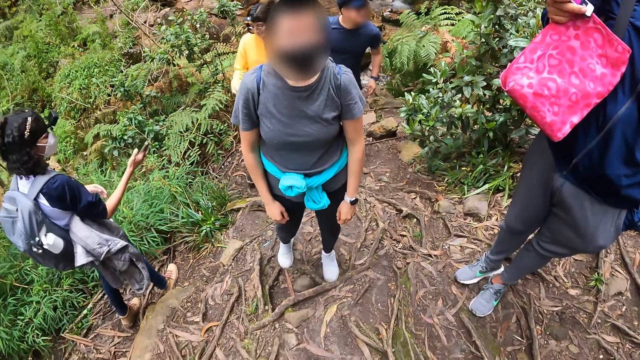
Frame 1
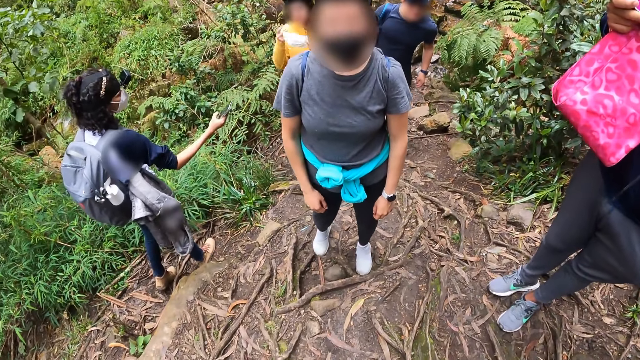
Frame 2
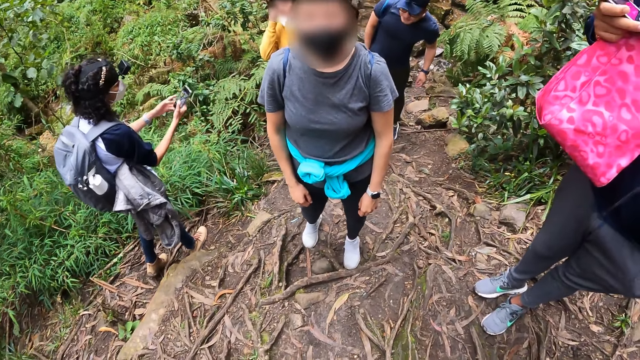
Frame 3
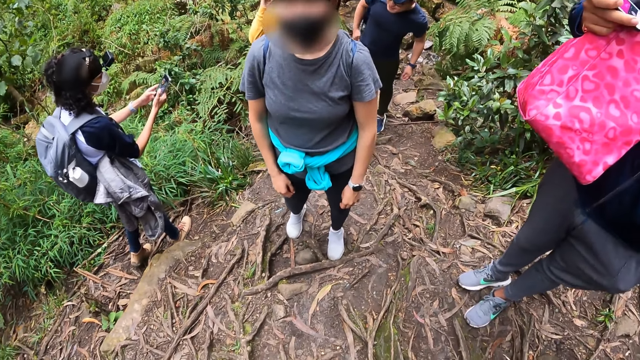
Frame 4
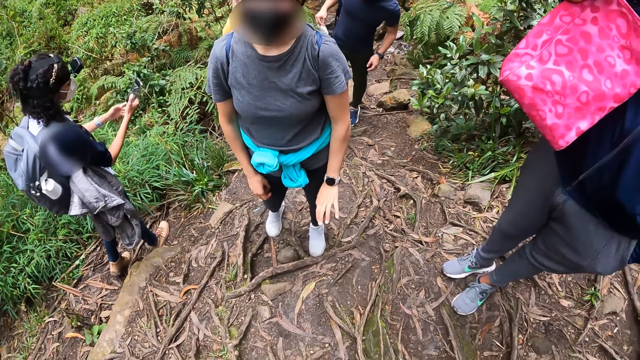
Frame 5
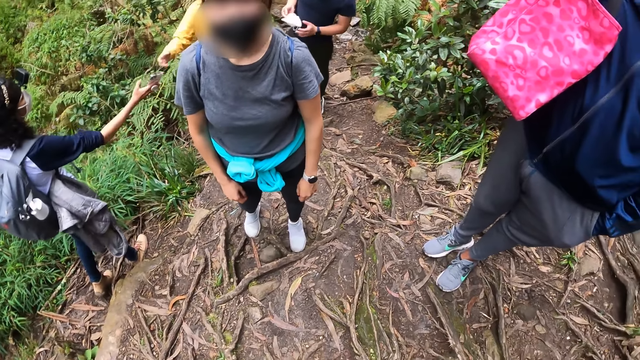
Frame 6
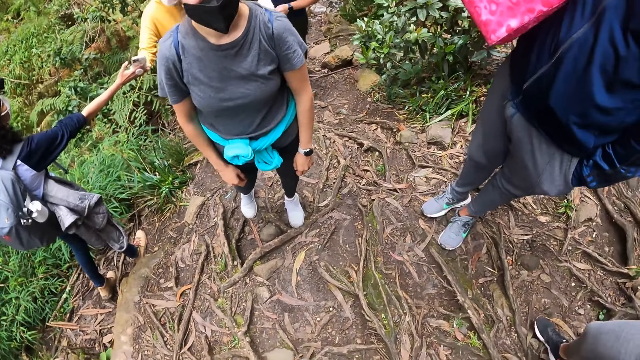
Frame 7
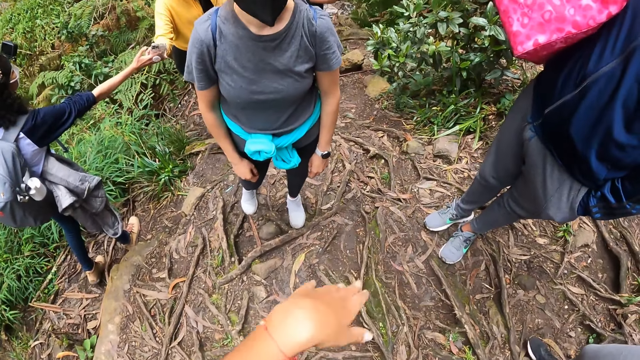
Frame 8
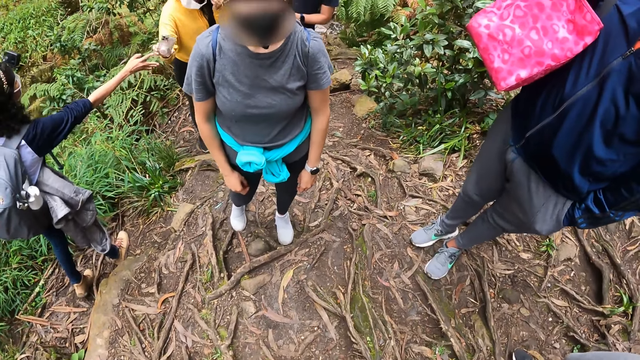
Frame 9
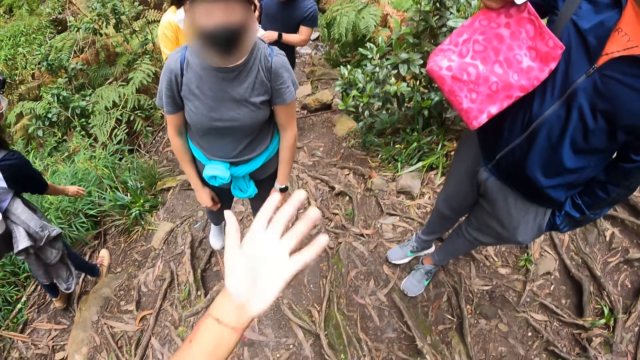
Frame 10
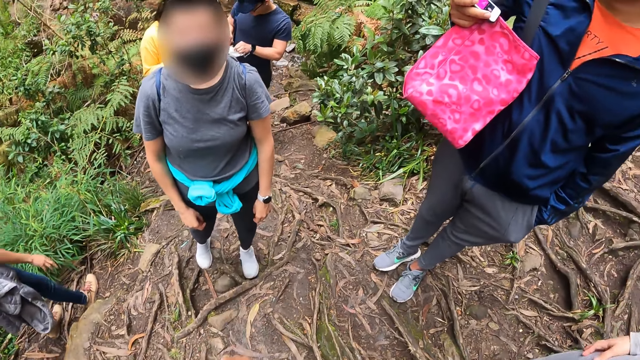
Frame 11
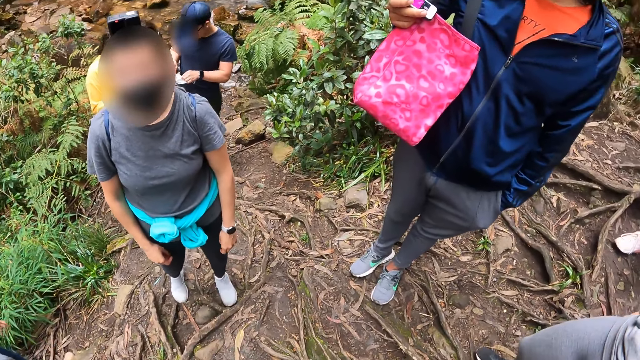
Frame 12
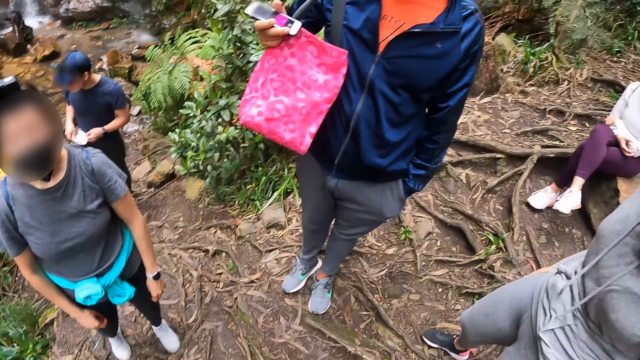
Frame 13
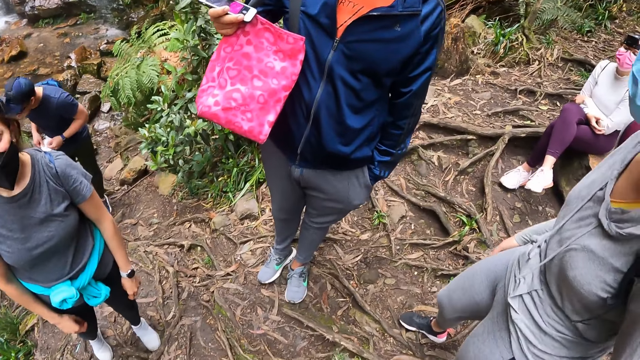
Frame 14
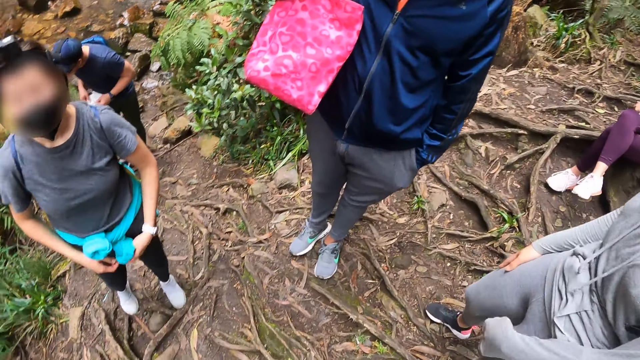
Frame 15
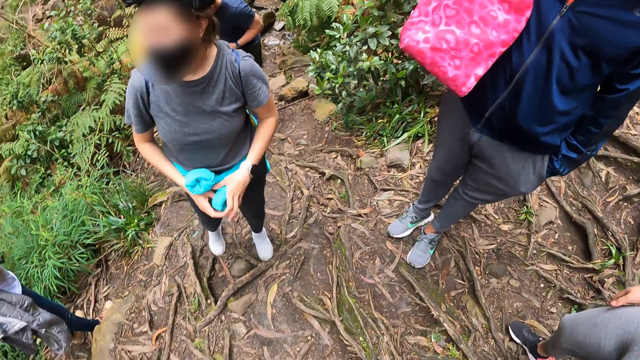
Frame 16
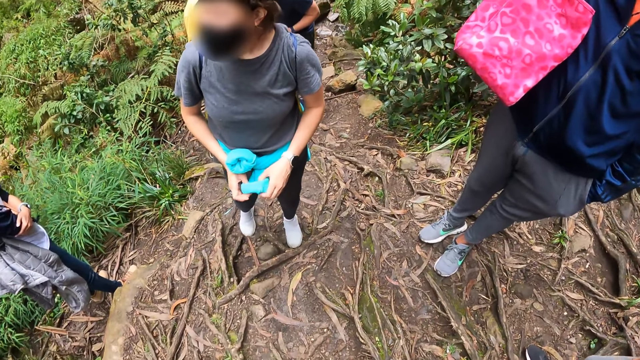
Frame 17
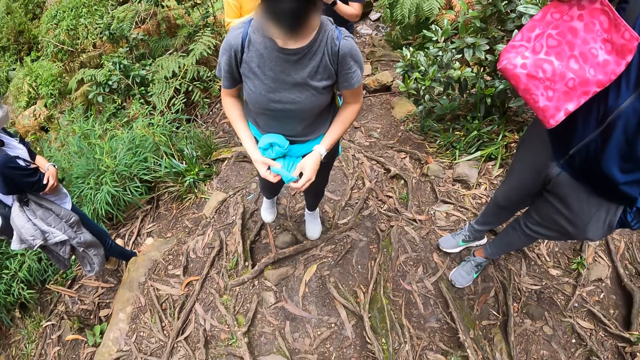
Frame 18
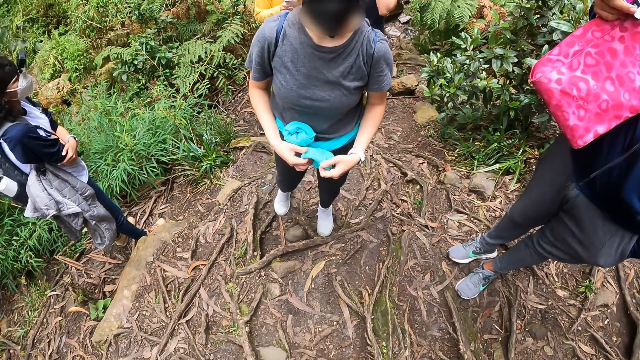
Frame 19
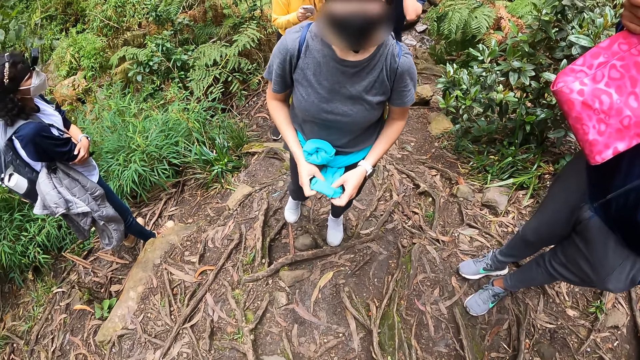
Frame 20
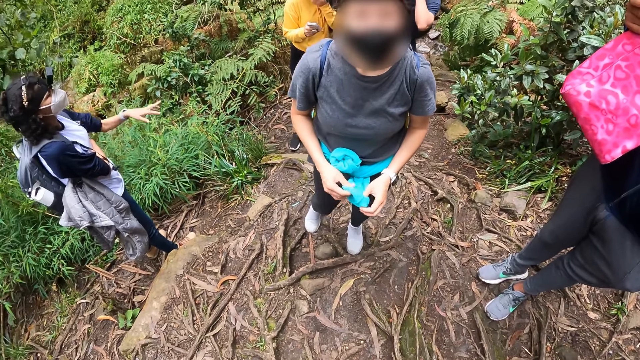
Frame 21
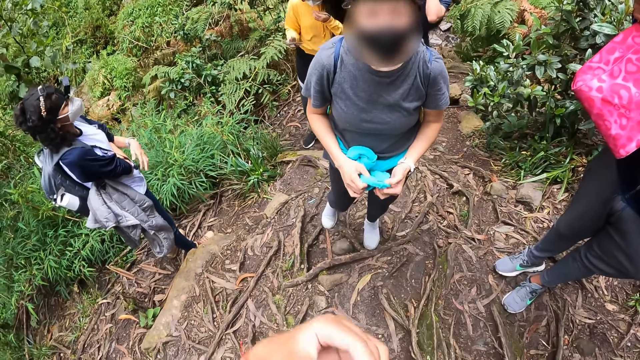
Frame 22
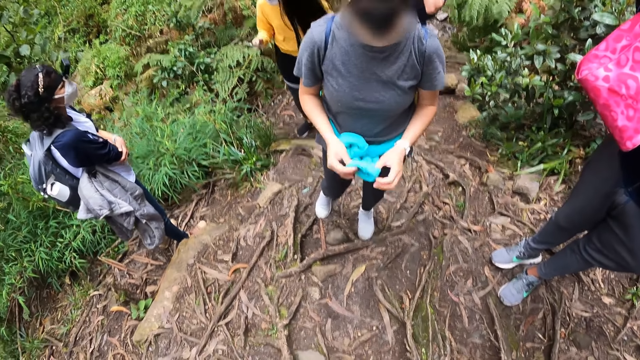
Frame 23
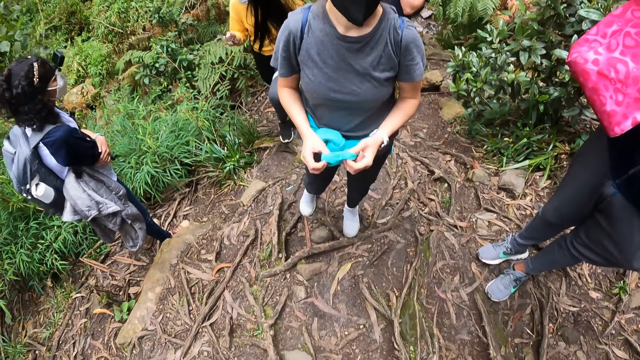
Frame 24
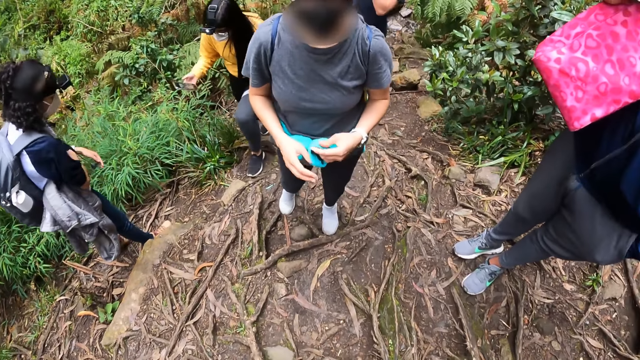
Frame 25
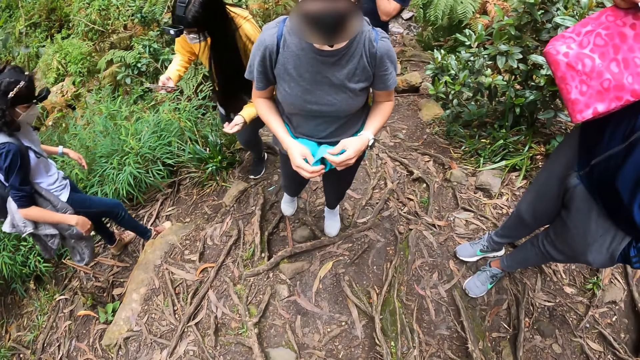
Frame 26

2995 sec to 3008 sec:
A person gives another person a phone. The camera wearer talks to four people.

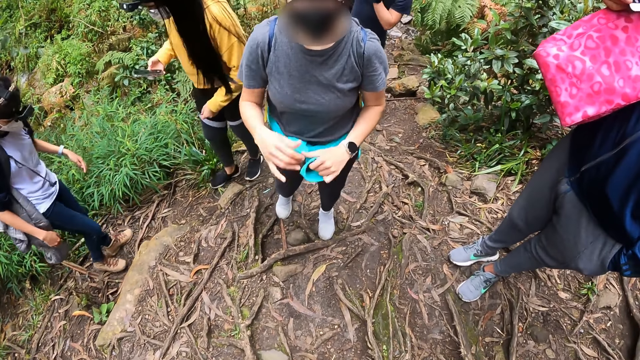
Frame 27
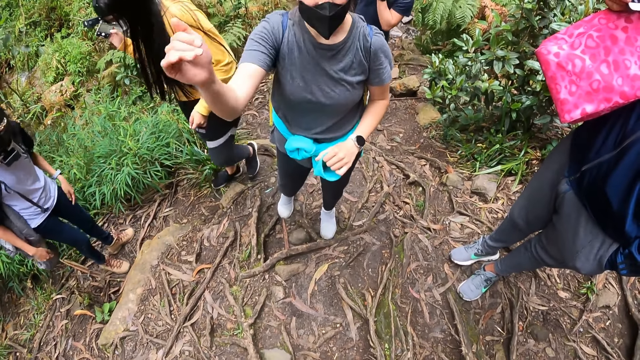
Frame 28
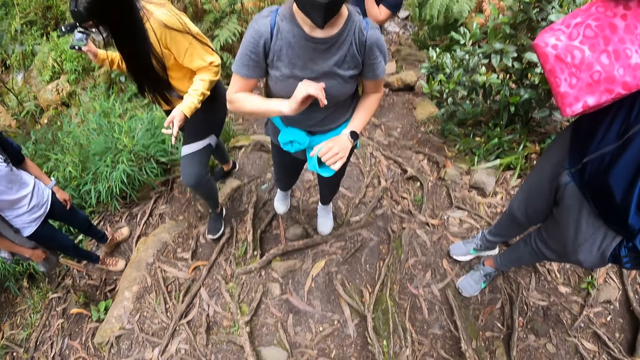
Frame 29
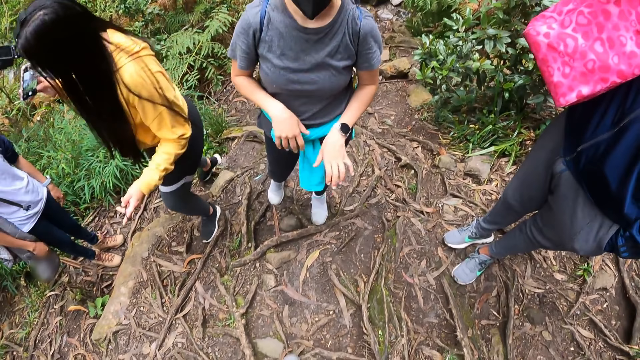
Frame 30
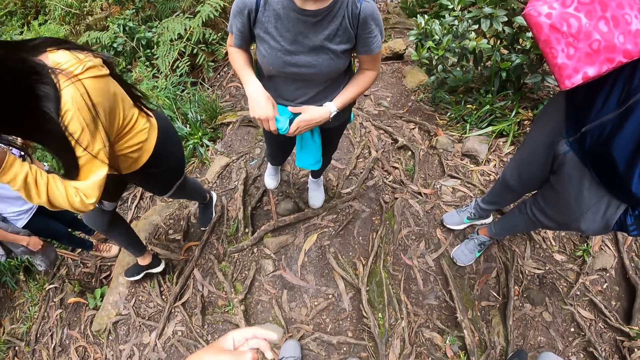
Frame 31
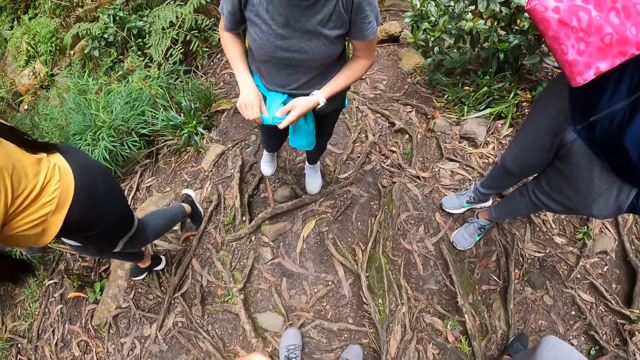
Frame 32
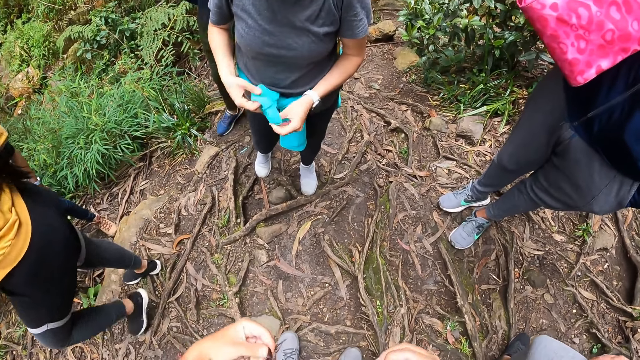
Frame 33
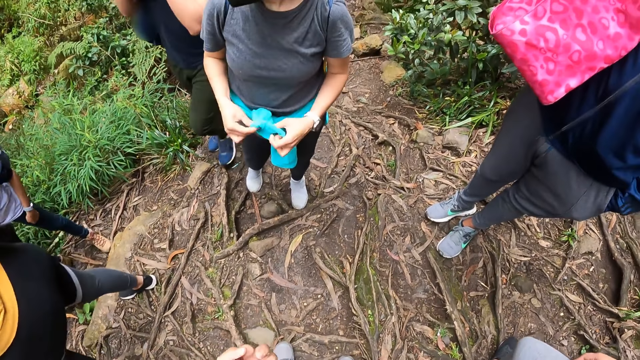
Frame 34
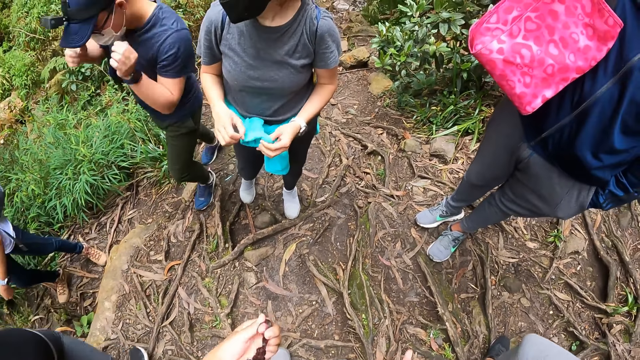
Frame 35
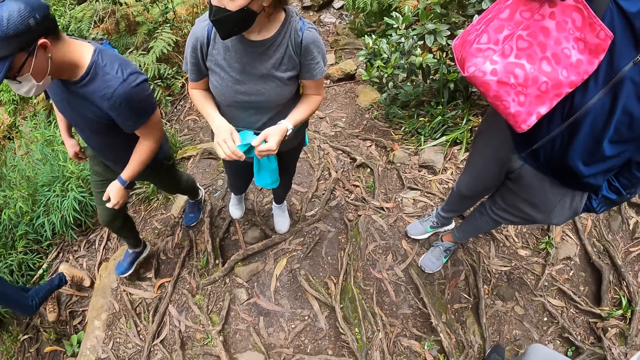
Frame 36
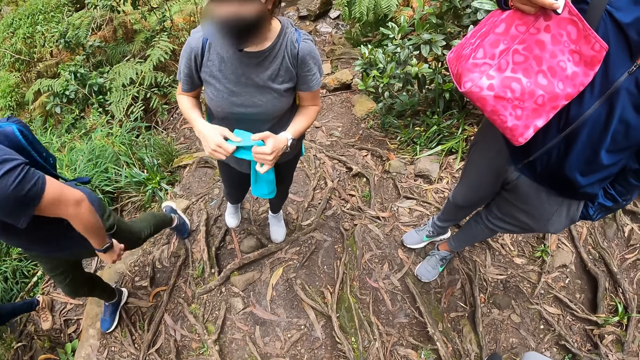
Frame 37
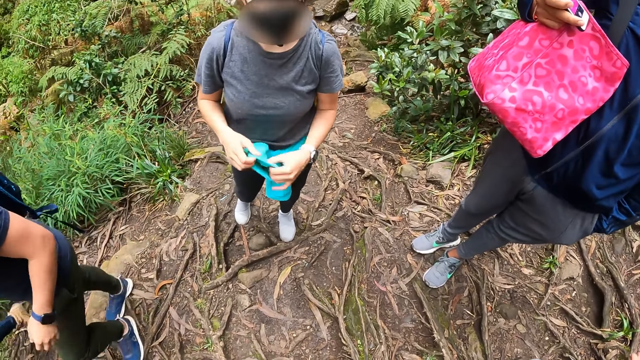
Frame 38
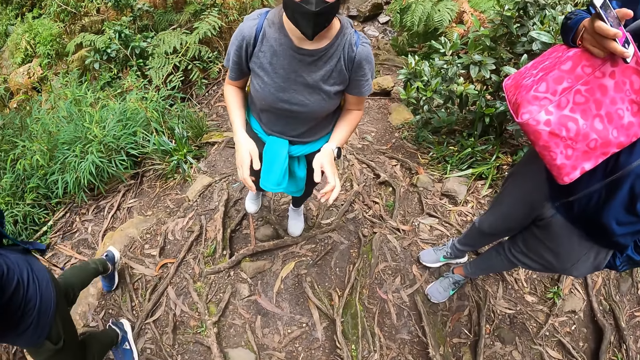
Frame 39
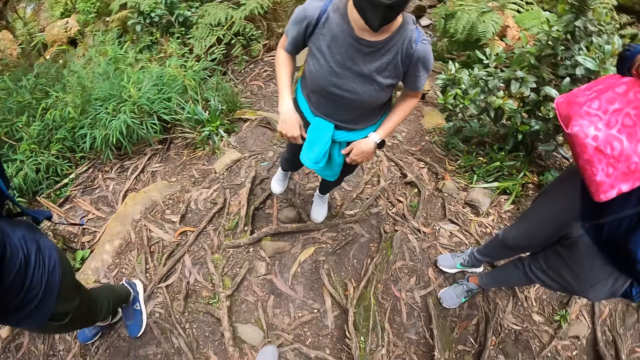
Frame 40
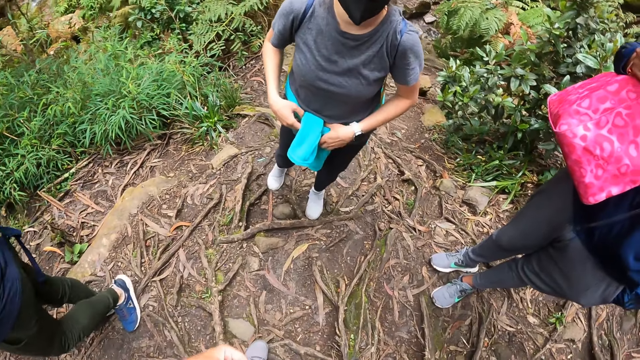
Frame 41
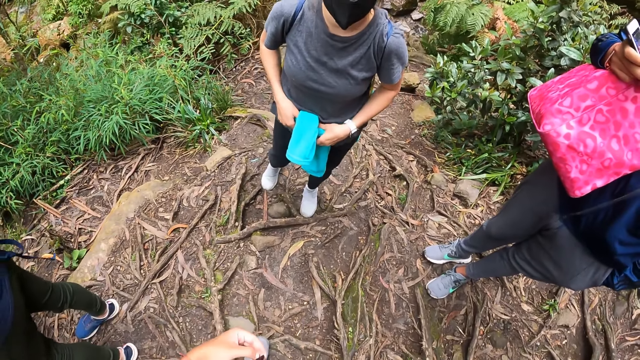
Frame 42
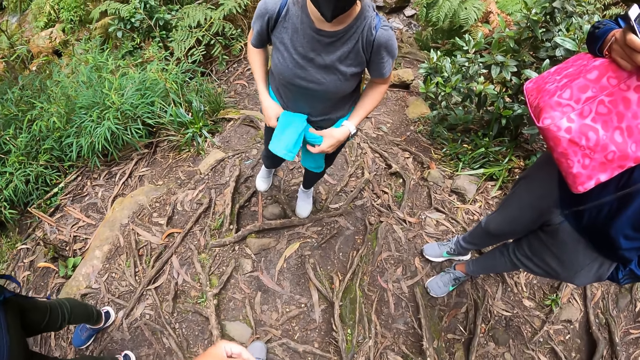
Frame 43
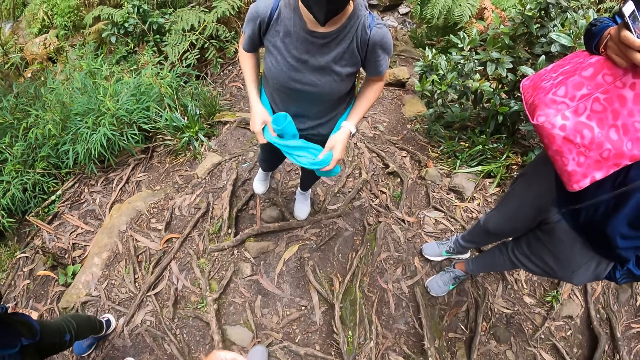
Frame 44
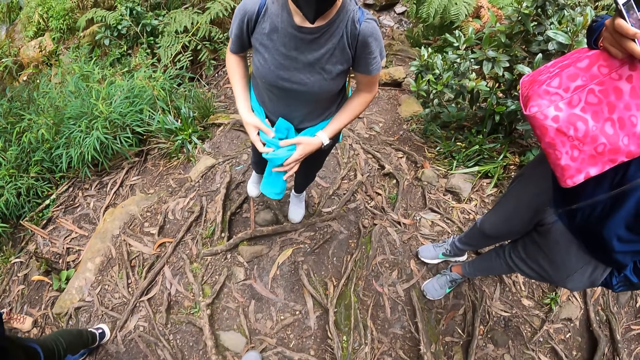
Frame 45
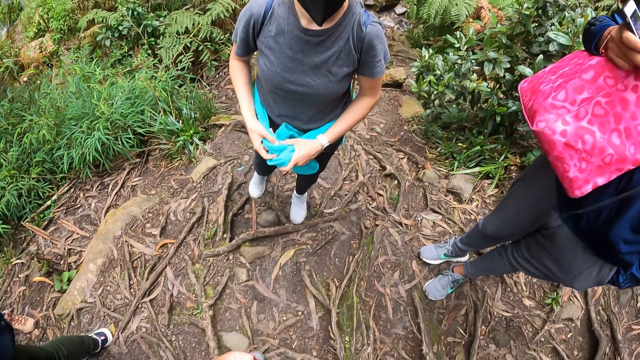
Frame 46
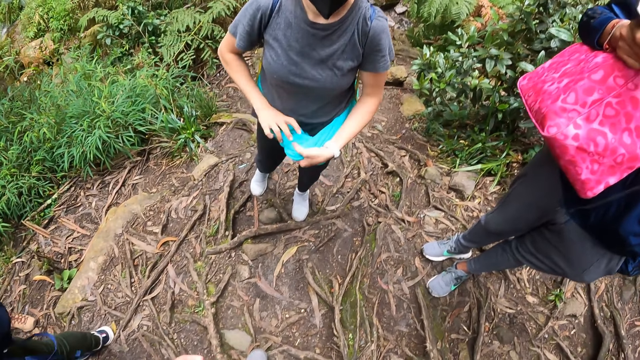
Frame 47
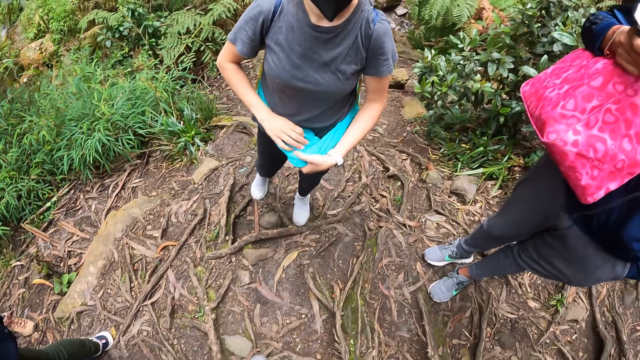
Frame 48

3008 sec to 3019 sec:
The camera wearer loosens the sweater around her waist with both hands. A person ties a jacket on her waist.
